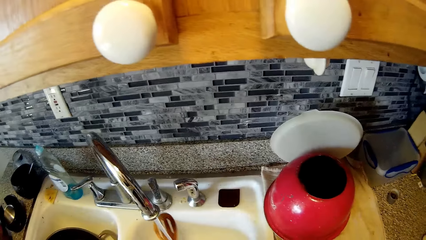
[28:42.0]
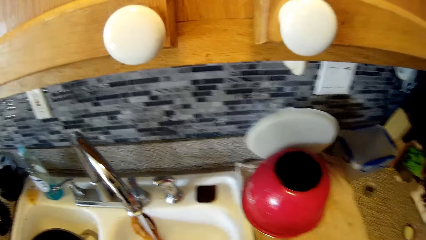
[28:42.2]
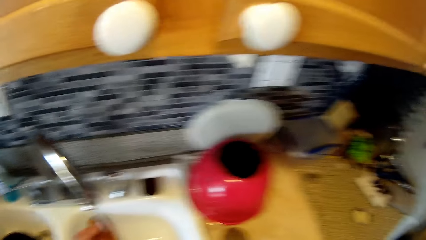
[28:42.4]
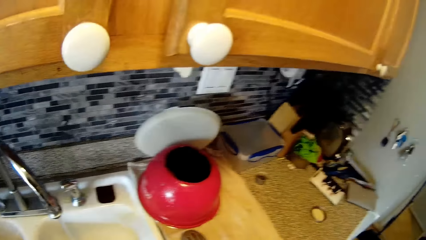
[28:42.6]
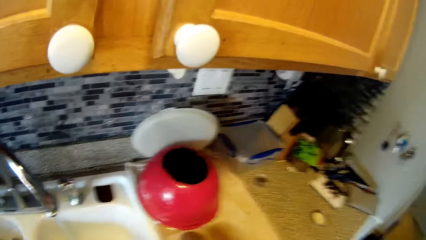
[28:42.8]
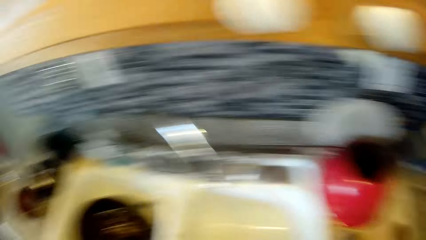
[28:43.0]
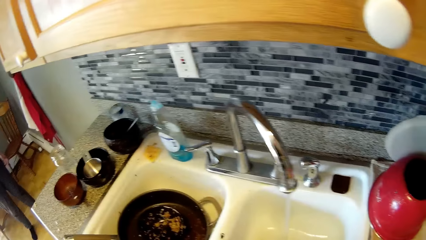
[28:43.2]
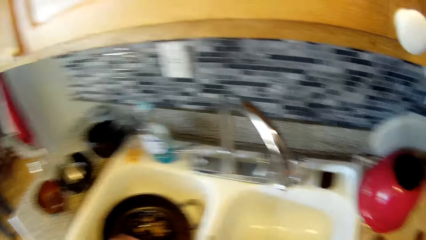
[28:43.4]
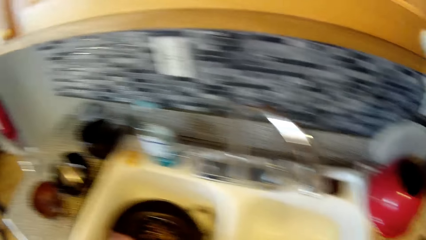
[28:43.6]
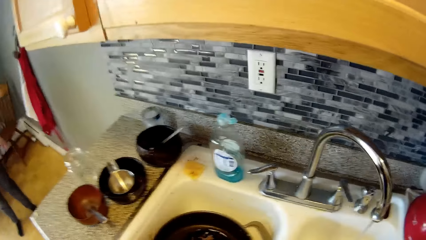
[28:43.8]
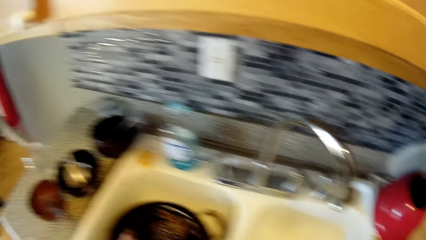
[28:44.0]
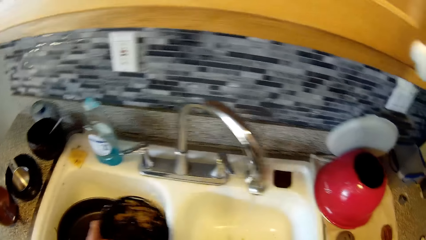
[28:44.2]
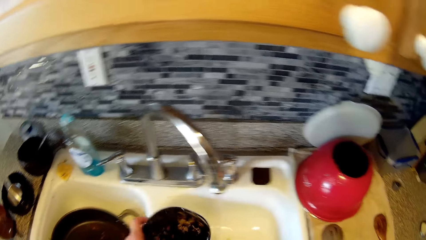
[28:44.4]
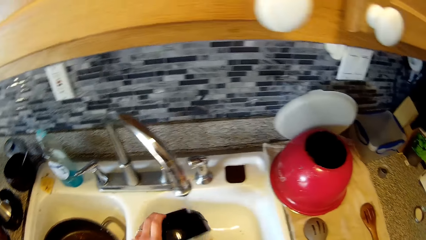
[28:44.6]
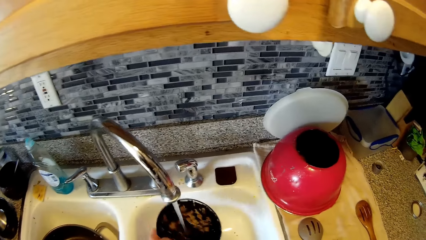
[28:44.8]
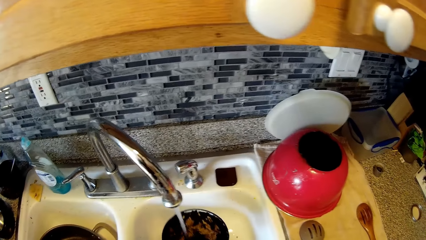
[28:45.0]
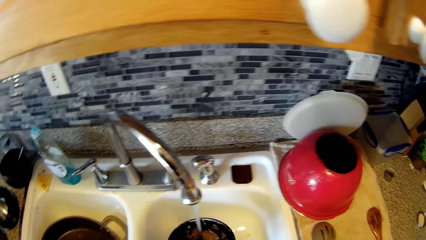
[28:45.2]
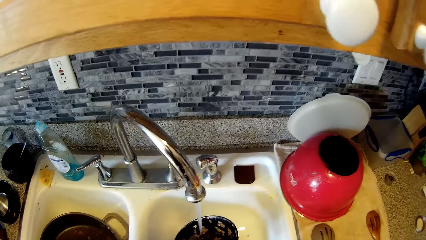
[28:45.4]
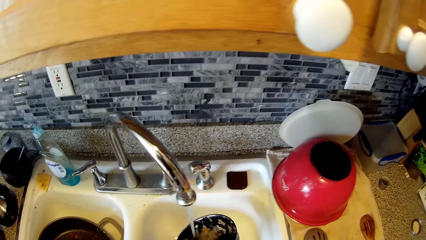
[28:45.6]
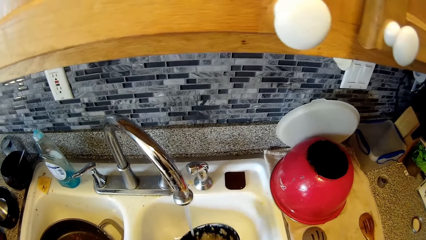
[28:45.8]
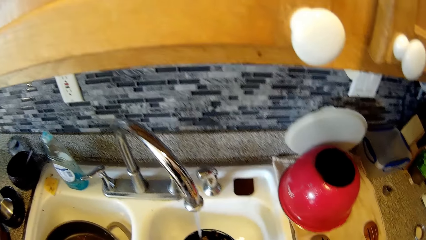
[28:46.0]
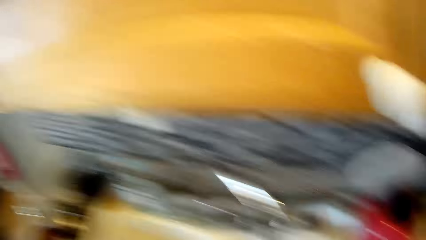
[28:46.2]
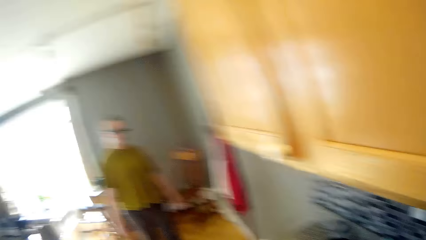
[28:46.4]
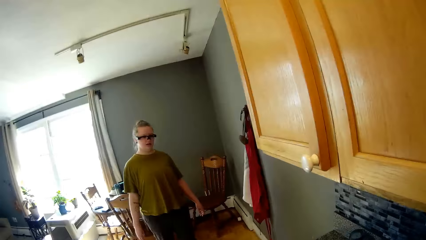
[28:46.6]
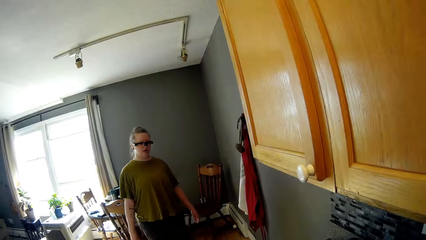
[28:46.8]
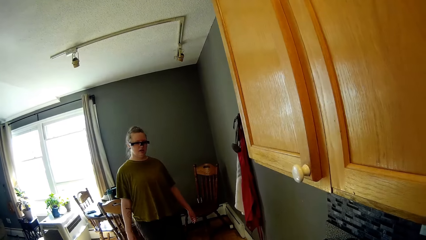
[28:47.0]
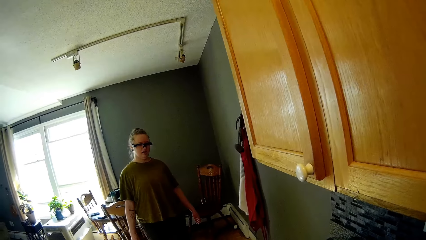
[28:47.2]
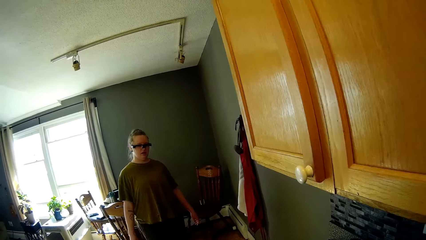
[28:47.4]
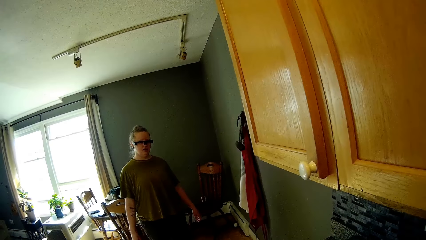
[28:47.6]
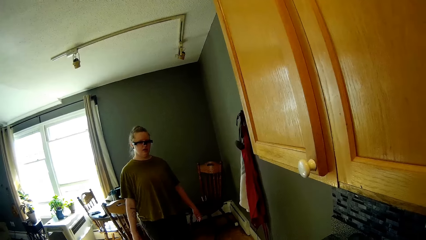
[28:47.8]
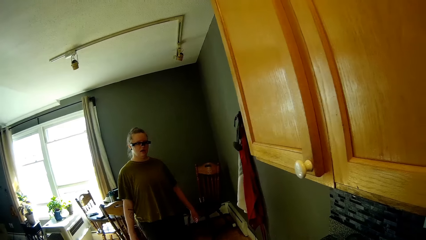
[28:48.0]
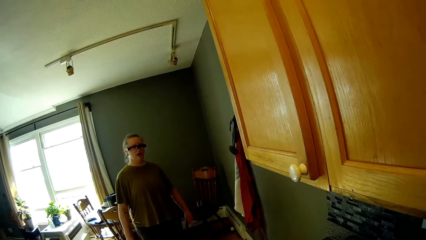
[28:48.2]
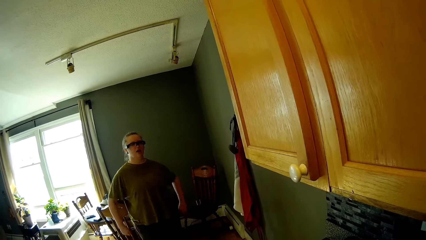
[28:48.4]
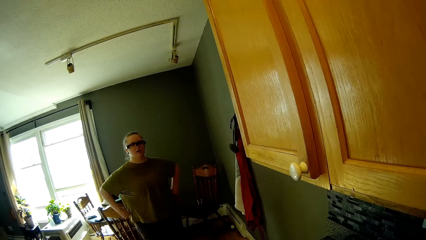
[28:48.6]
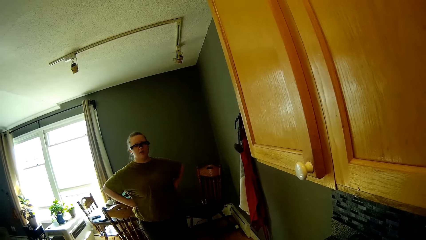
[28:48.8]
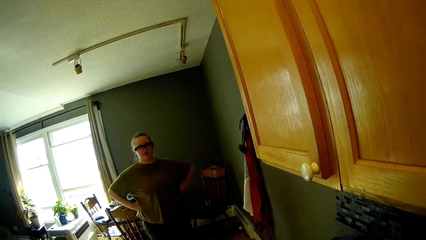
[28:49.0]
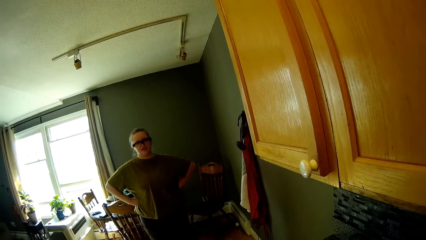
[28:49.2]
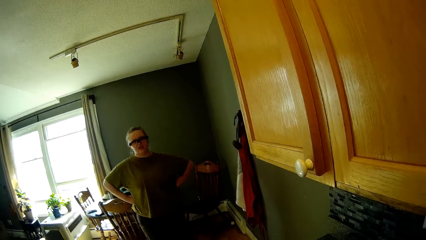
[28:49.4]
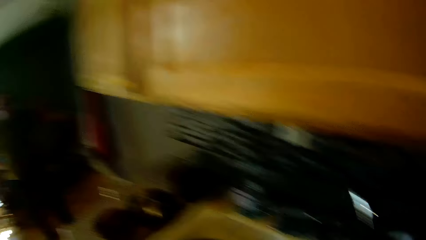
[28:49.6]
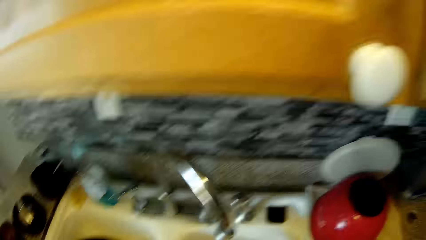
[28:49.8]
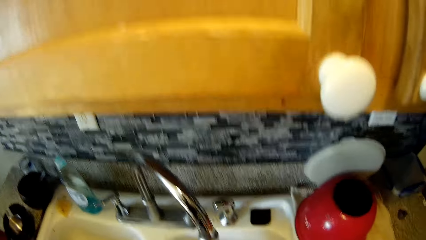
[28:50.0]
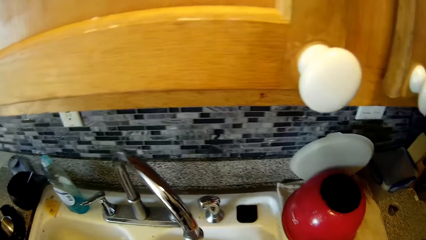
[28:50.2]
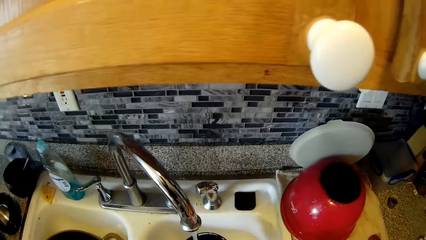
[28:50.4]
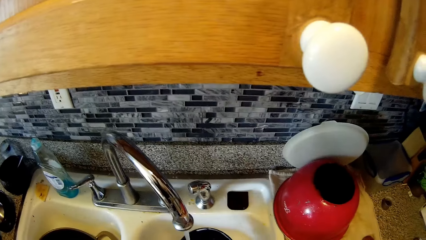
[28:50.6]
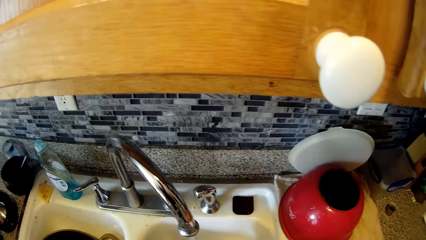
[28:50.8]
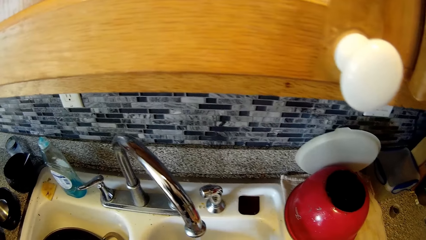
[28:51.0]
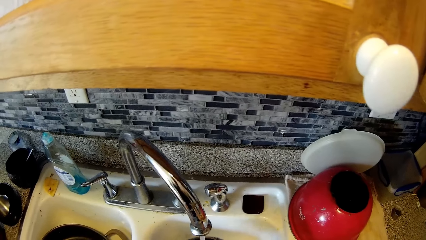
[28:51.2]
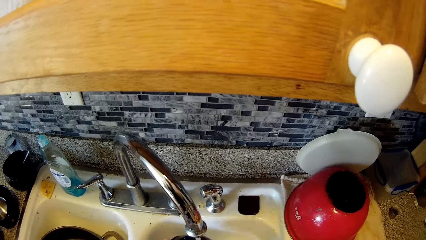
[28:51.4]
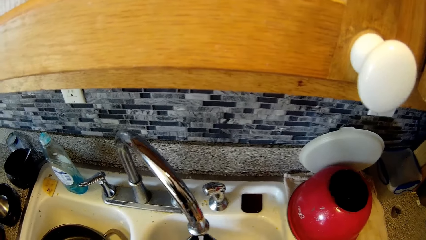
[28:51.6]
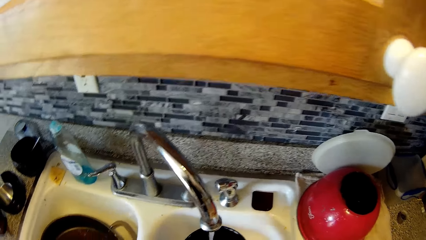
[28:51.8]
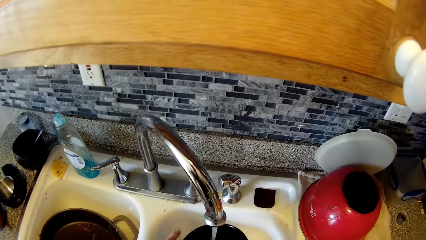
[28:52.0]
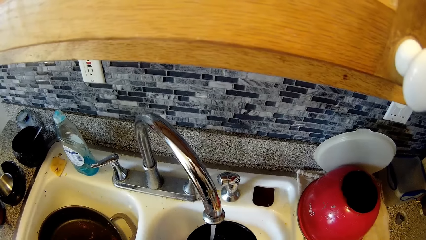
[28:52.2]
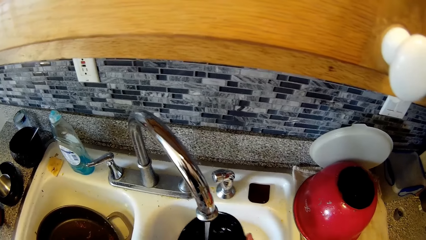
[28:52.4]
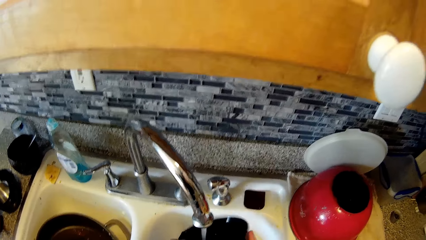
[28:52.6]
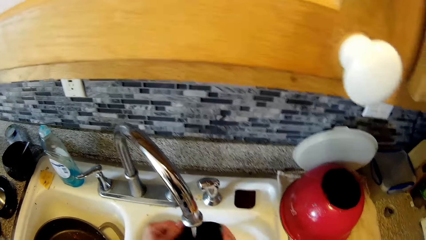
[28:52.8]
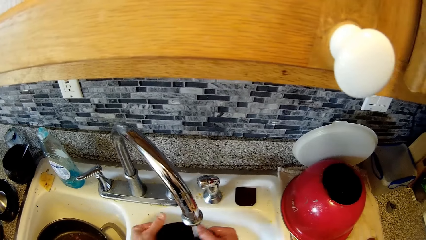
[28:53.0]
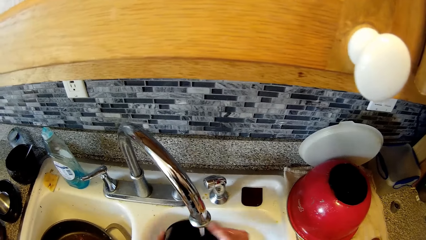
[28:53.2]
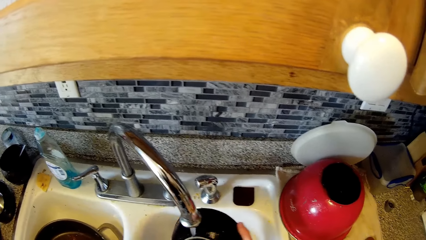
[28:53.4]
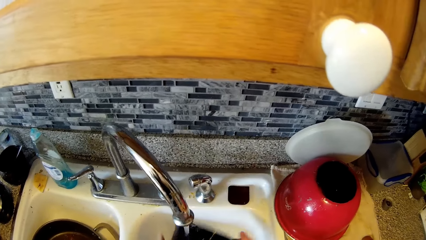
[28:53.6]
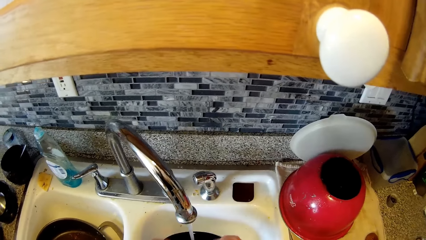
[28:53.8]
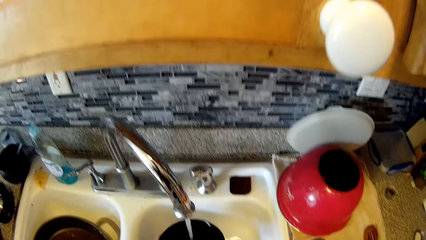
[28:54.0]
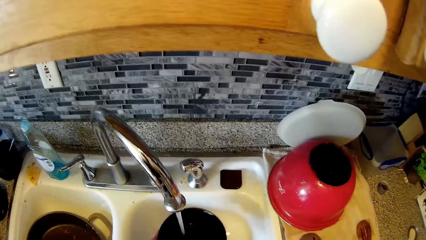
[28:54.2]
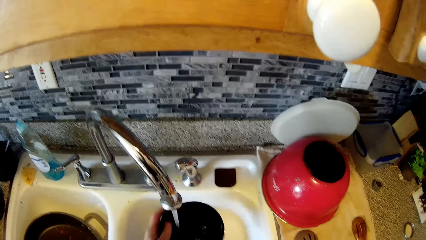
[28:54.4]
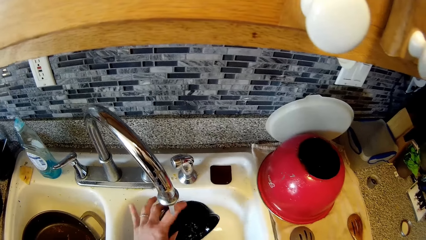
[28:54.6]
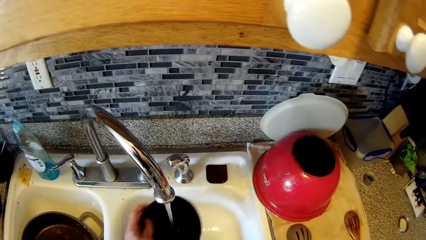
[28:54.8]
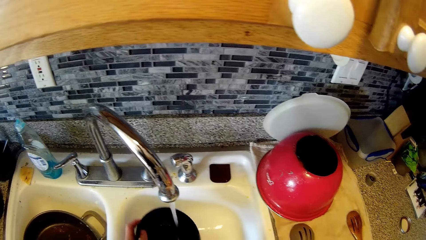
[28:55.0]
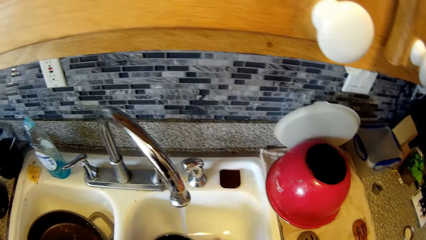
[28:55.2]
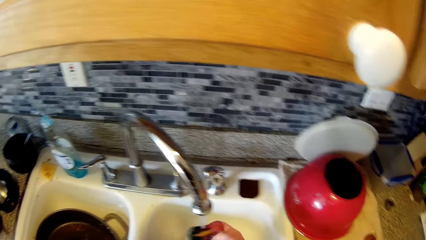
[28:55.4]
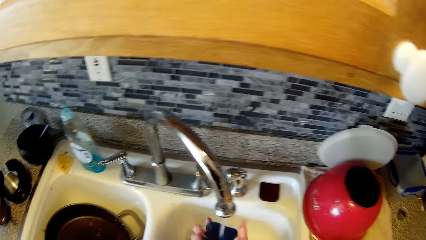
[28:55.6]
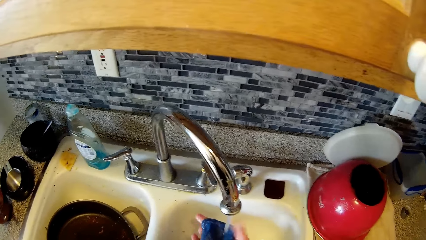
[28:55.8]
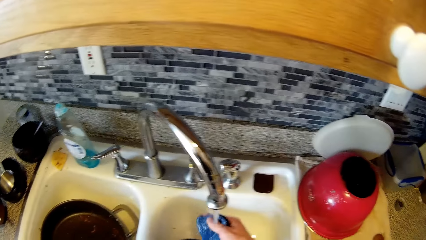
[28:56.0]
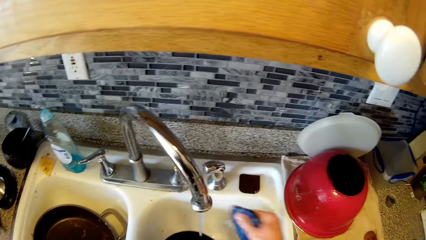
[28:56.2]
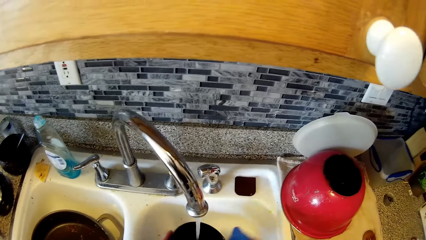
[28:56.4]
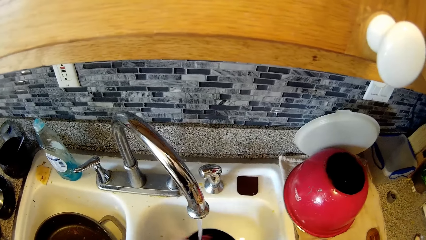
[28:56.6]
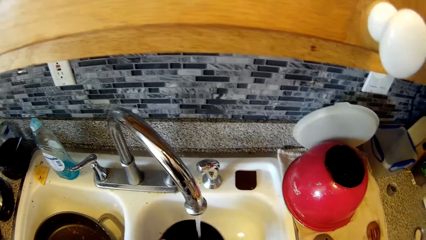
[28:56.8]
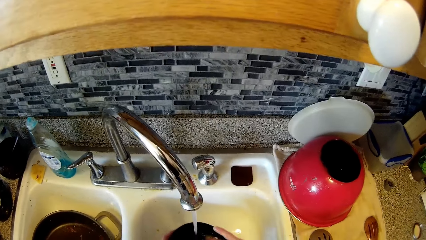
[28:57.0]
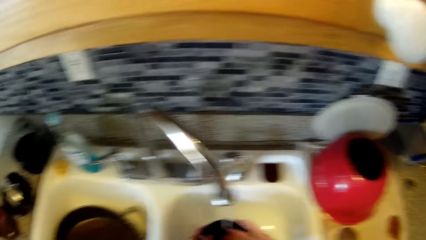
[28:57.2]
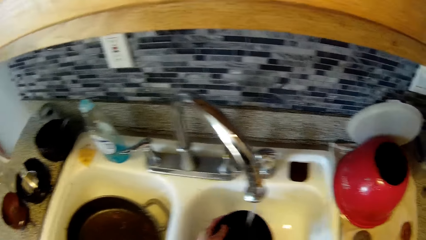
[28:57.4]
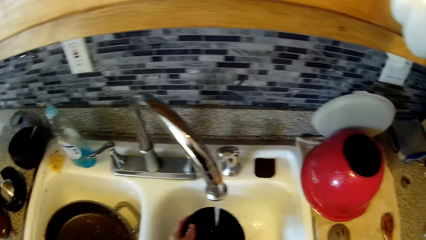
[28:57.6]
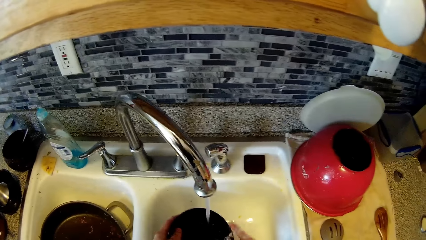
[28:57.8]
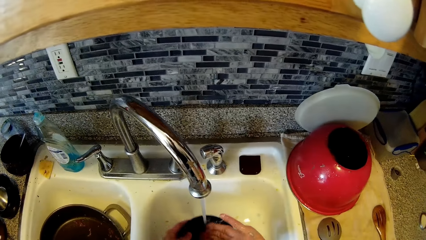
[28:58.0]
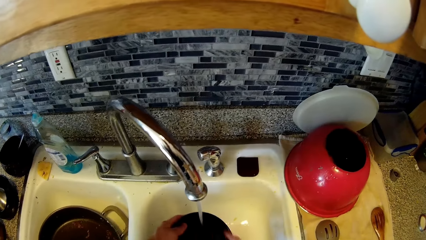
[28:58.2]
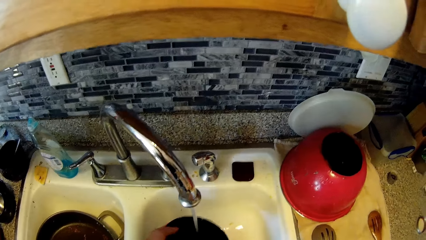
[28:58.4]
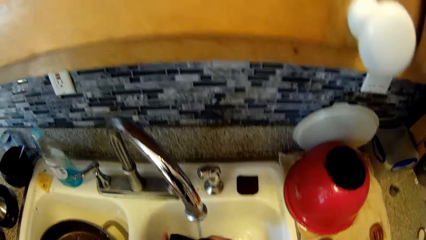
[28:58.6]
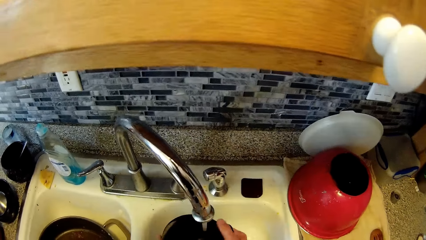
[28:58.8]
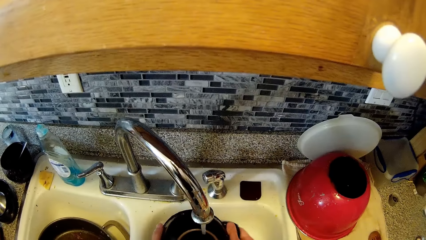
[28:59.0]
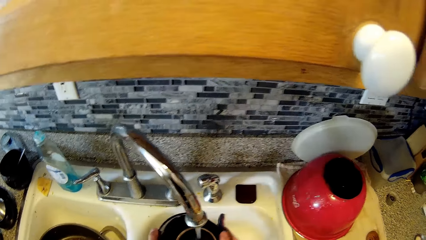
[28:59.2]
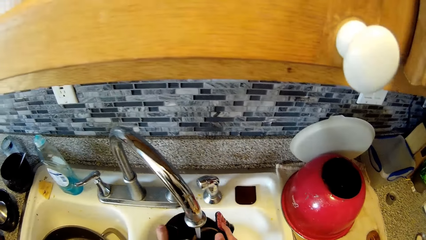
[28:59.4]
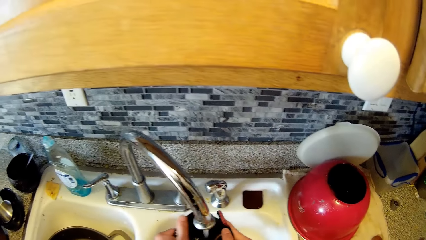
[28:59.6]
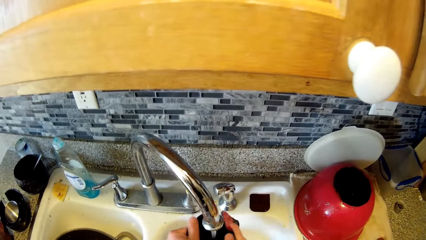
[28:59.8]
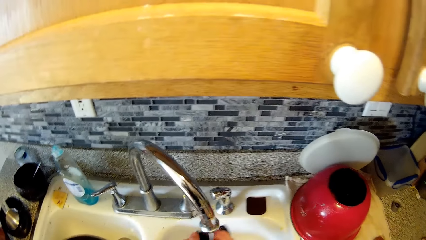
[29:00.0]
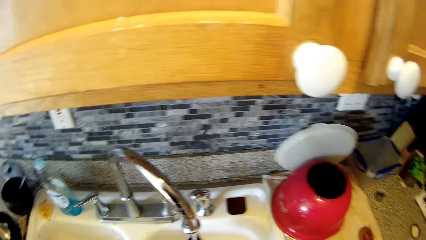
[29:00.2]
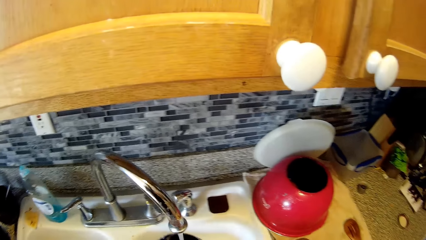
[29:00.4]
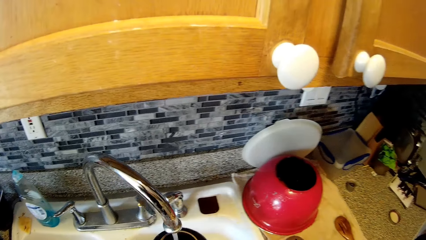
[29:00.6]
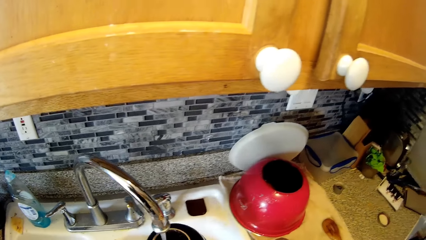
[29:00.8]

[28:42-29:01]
The camera wearer carries a plate from the sink with his left hand. He fetches water with the plate from the tap. He rinses the plate inside the sink. A woman talks with the camera wearer. The camera wearer rinses the plate inside the sink. He wets the sponge with water from the tap. He washes the plate with the sponge. The woman talks with the camera wearer.
